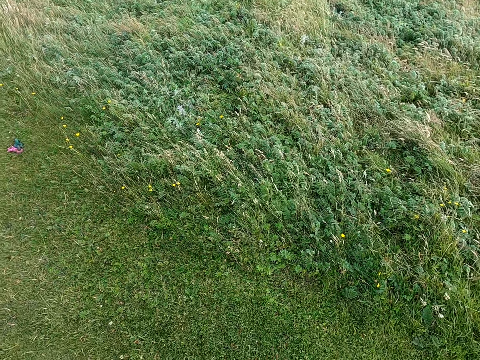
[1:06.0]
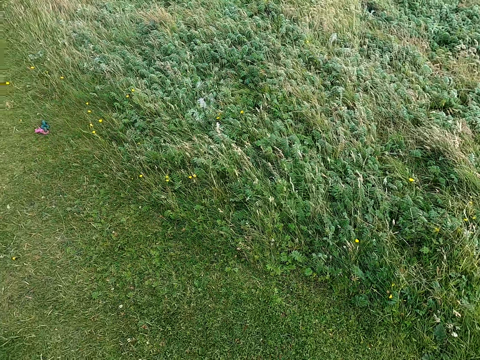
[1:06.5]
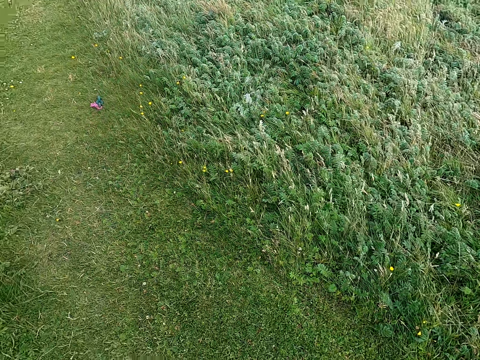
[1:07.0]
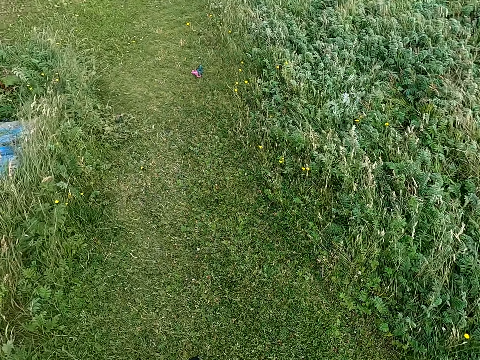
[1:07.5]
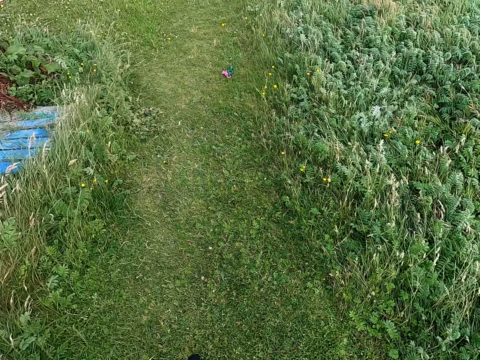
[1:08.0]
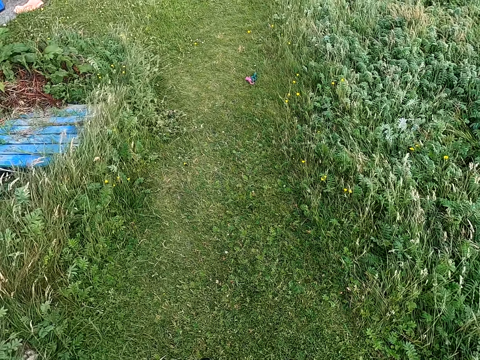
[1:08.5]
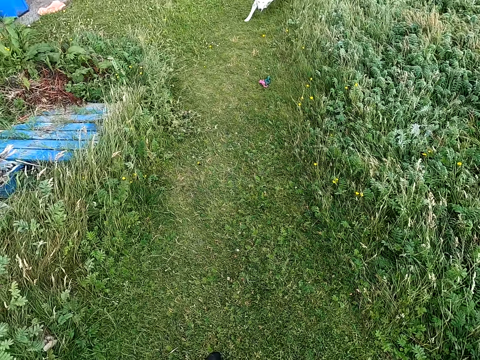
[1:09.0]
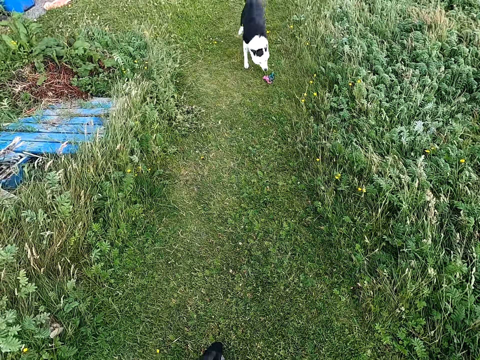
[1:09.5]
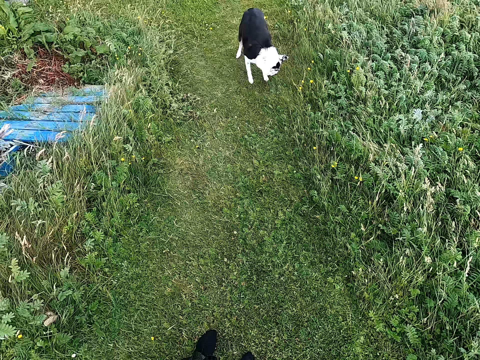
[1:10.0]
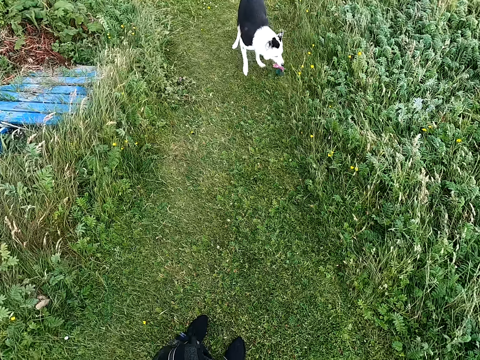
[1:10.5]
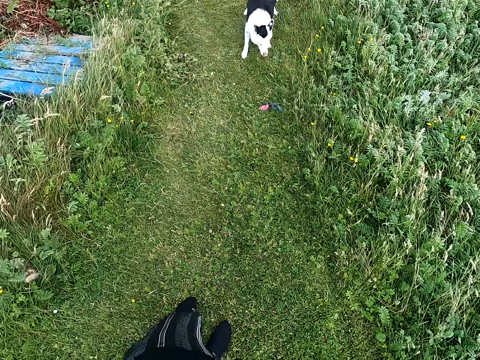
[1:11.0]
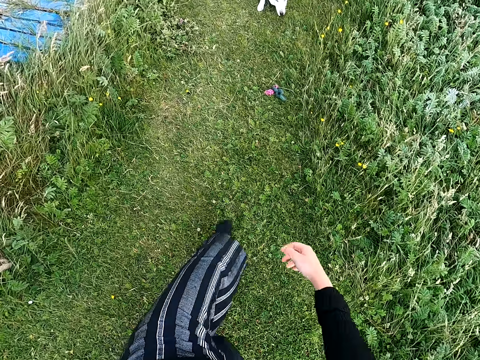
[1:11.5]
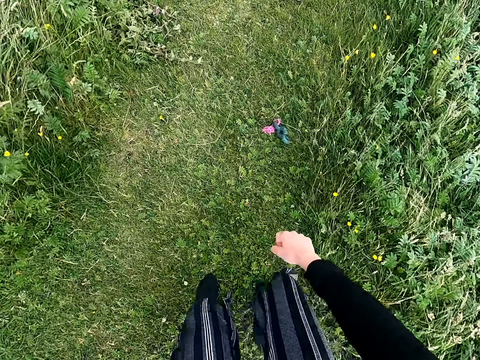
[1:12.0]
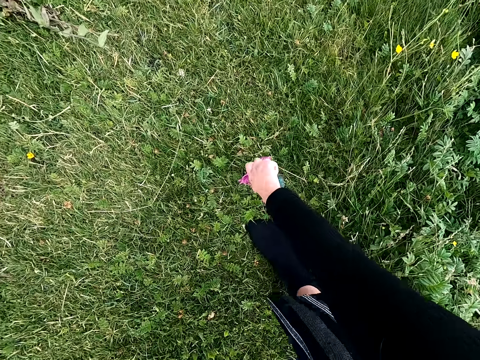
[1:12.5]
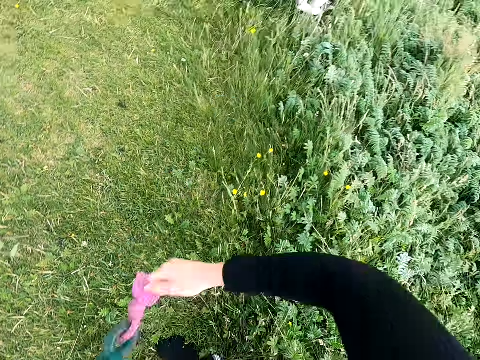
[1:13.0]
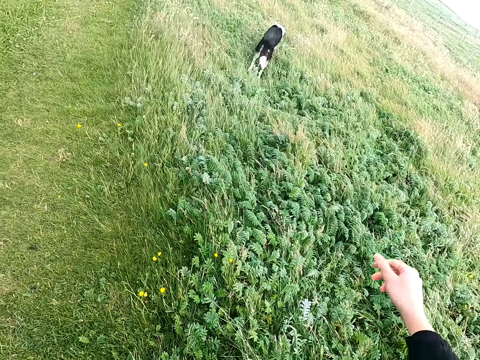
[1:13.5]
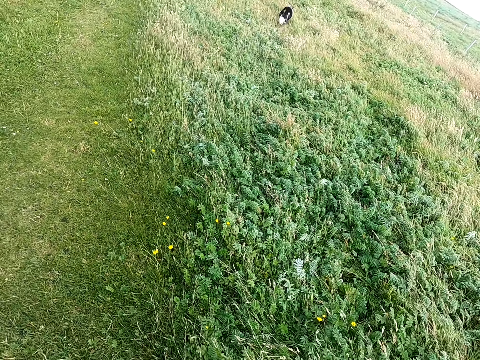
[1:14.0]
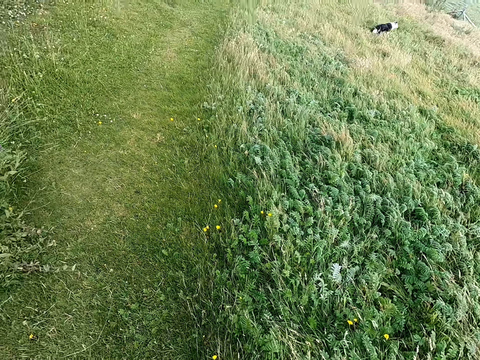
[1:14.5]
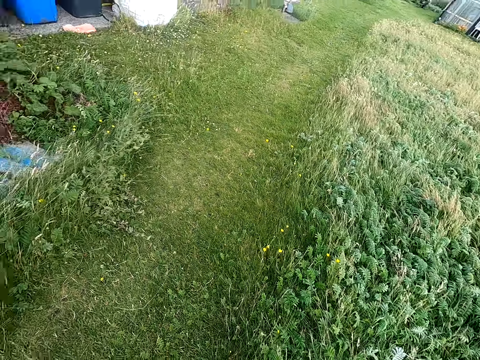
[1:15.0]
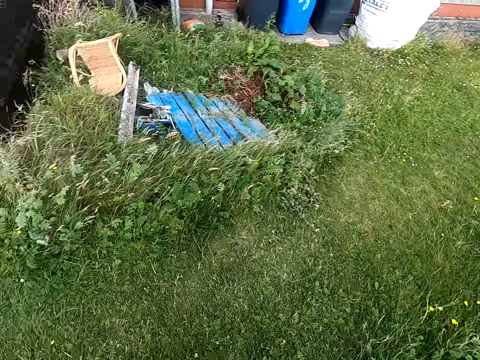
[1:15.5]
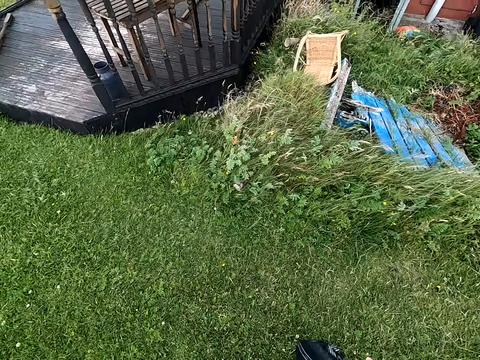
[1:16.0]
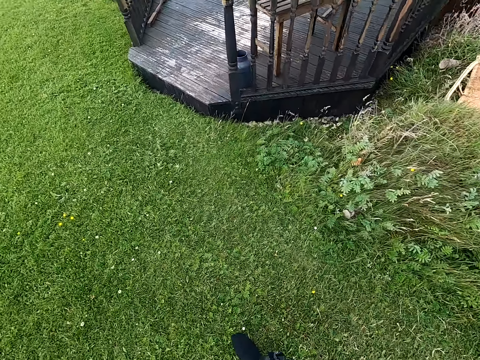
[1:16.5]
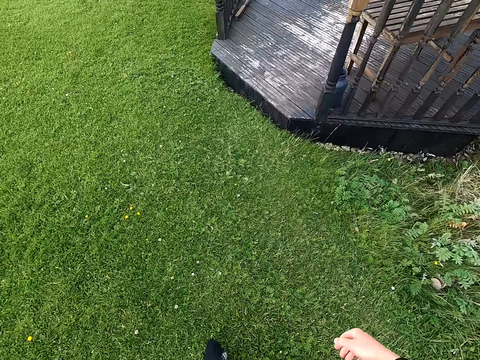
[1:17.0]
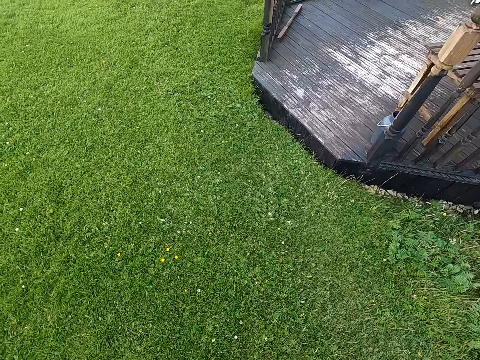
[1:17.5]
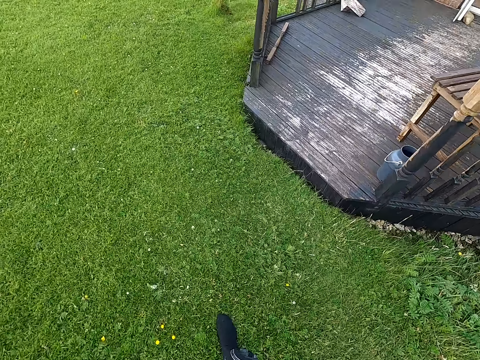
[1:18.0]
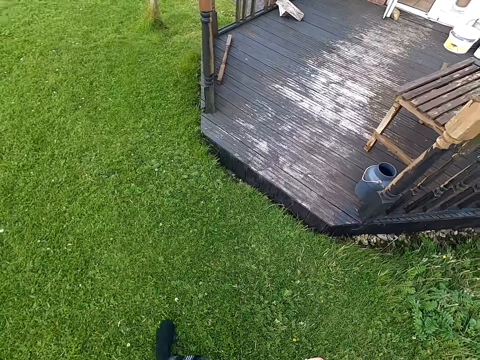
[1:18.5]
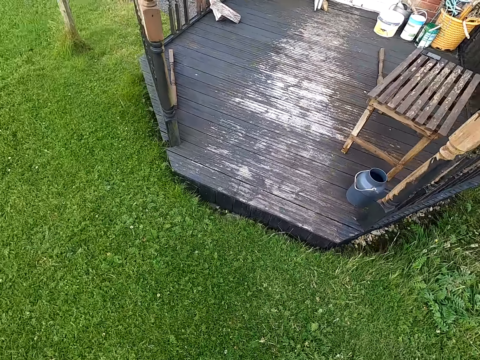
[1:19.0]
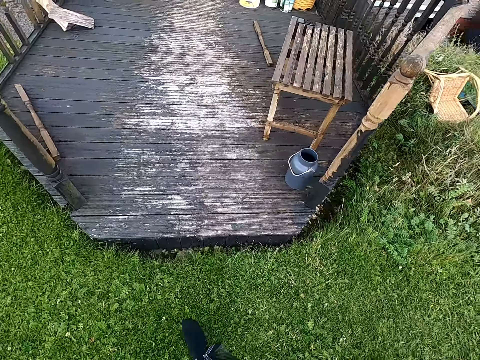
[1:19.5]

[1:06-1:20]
The camera wearer looks around. They walk forward. They collect a toy from their dog. They throw the toy to the field. They turn around. They look around the field. They walk forward.

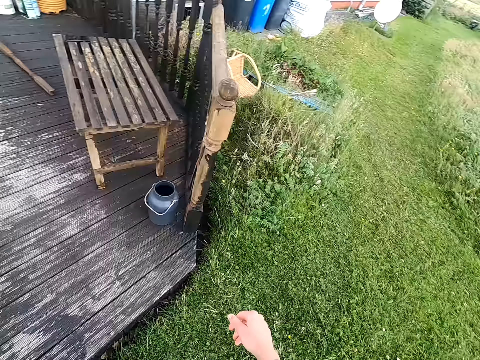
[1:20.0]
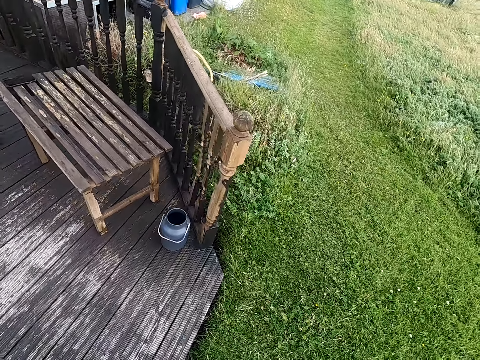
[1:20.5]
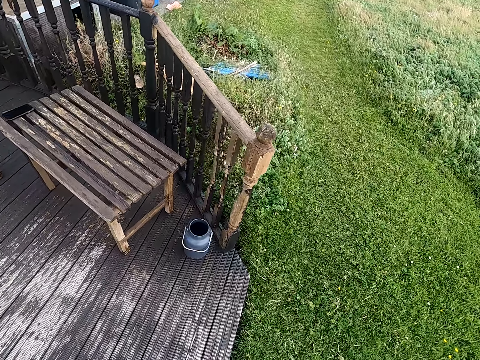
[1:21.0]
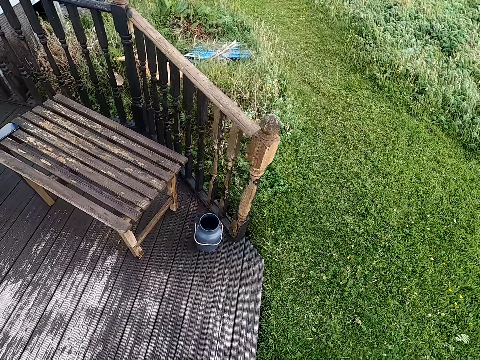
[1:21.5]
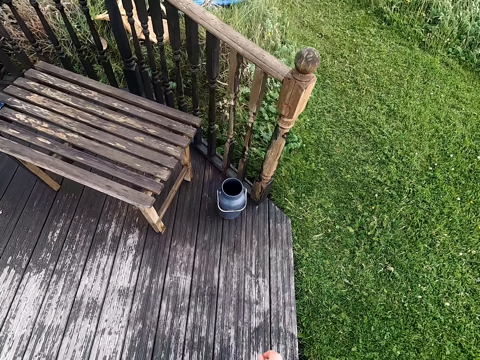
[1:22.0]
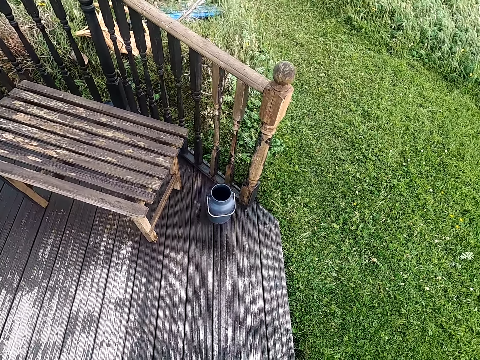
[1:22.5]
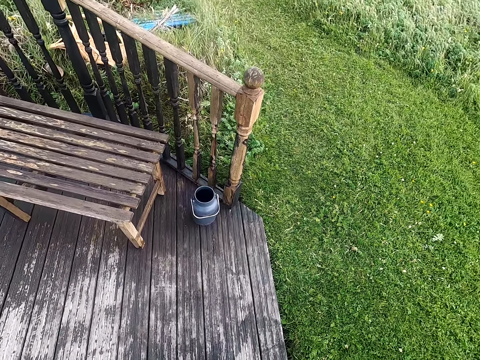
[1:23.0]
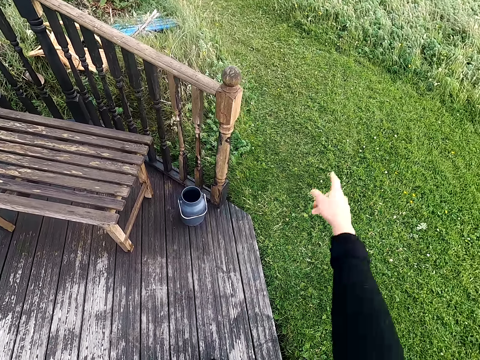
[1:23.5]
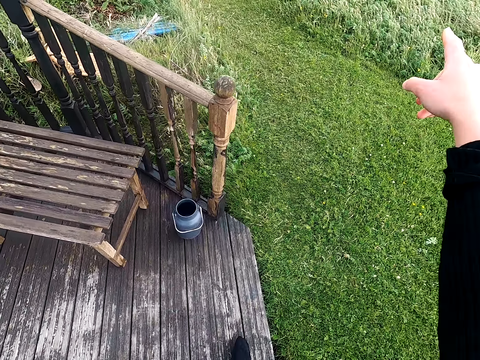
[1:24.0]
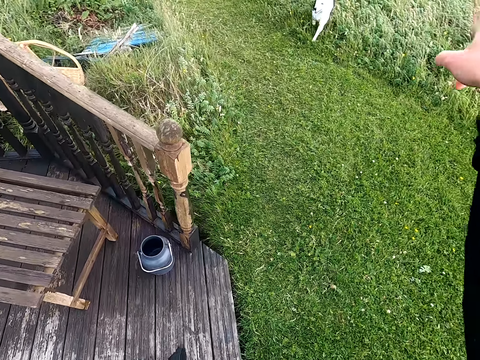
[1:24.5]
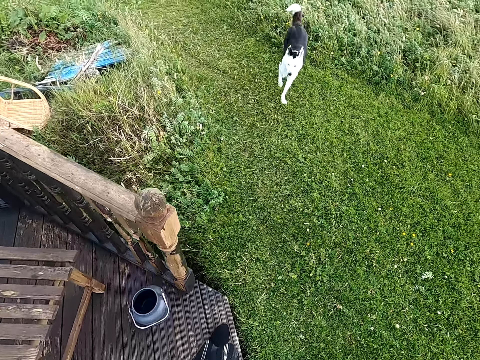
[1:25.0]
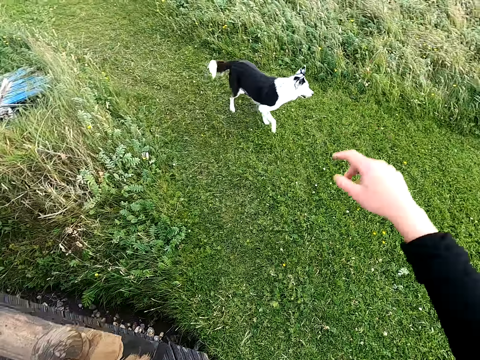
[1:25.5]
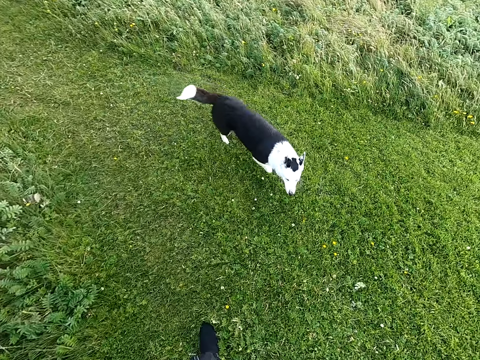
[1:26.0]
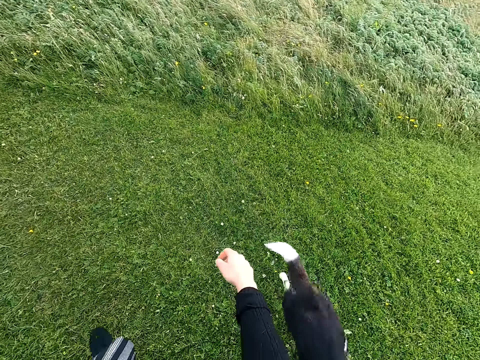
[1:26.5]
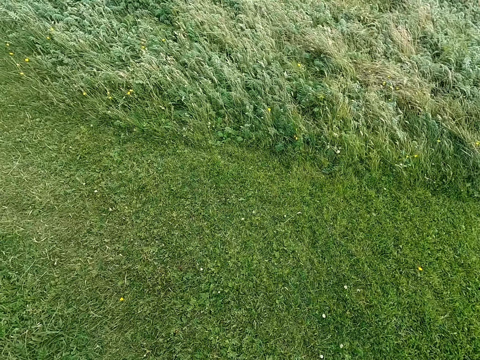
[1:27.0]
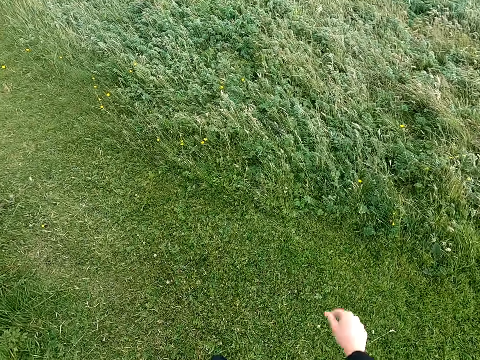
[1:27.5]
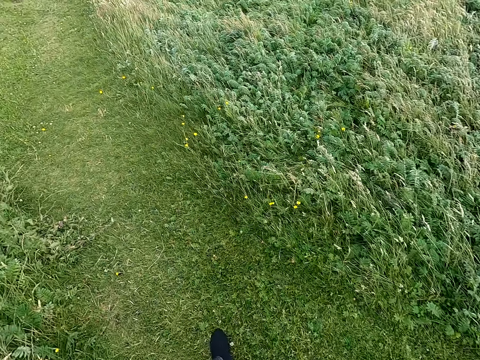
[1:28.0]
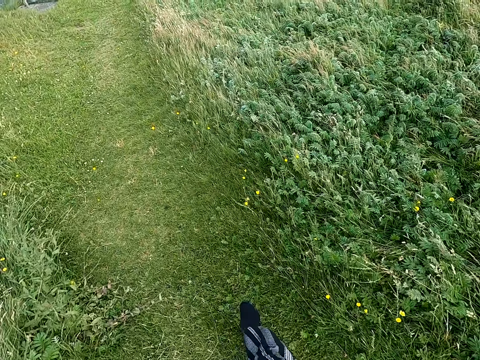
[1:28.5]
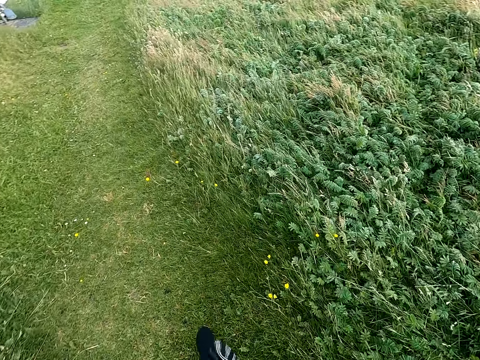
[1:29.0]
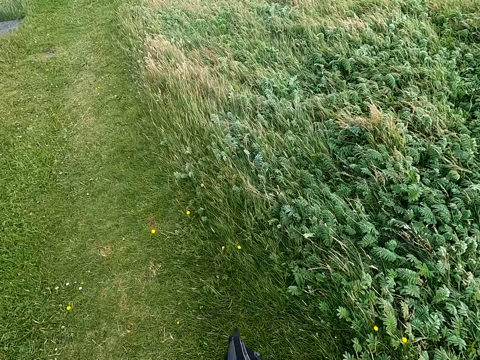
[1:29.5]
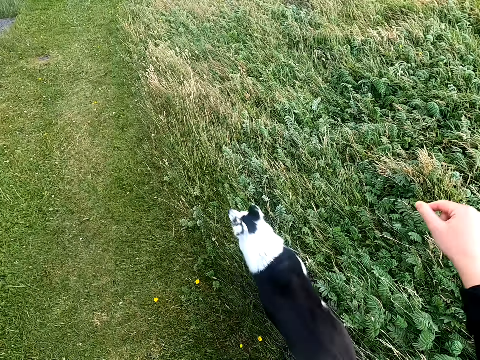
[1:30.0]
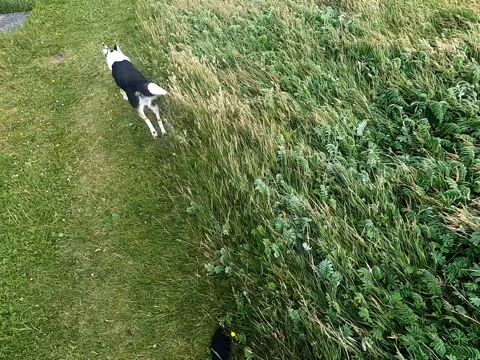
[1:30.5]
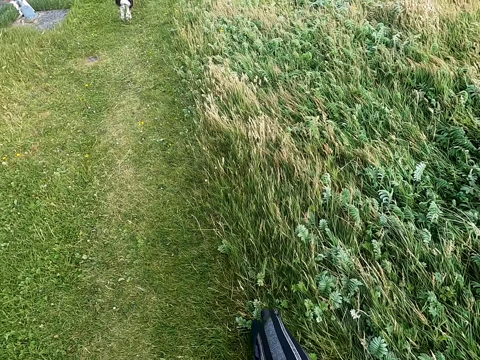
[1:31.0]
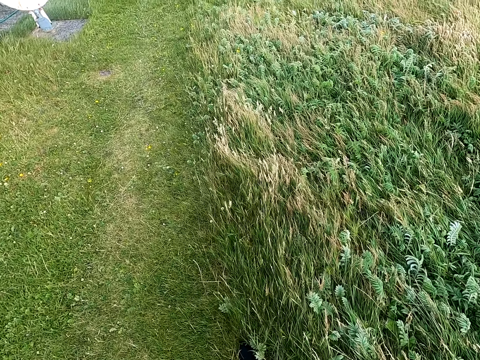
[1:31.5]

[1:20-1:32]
The camera wearer speaks at the dog. She stretches out her right hand to the dog. She looks forward. She lifts the hand up. She walks around the field. She lifts the hand up. She speaks at the dog. She walks forward.
